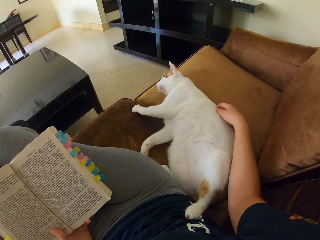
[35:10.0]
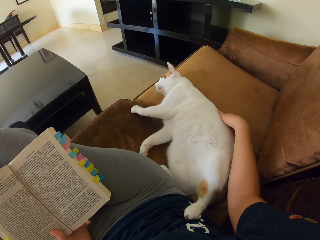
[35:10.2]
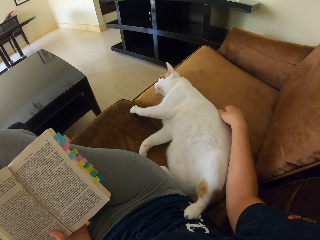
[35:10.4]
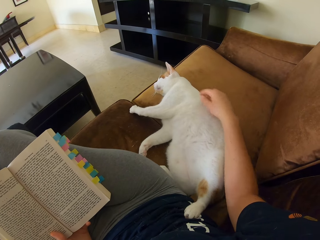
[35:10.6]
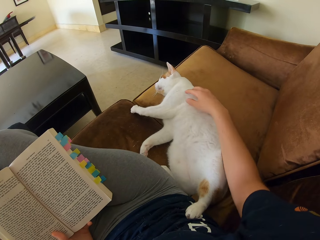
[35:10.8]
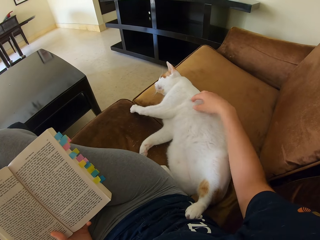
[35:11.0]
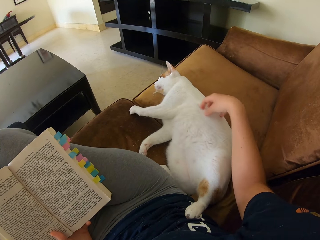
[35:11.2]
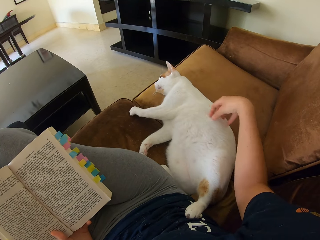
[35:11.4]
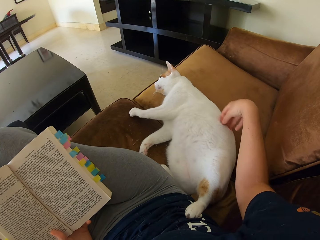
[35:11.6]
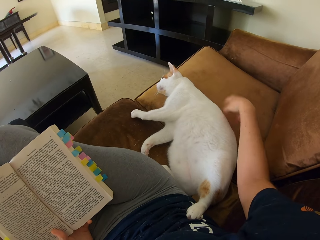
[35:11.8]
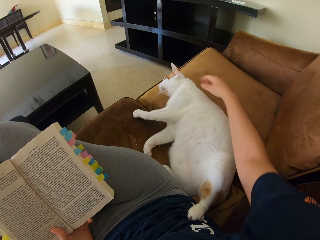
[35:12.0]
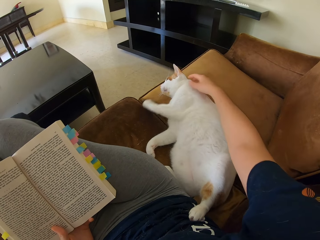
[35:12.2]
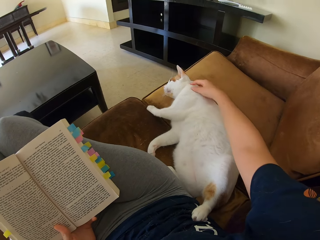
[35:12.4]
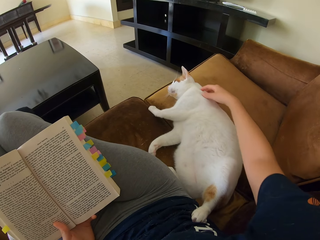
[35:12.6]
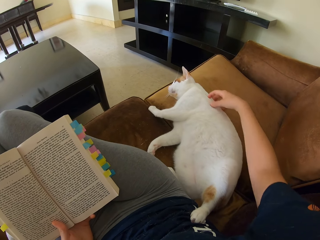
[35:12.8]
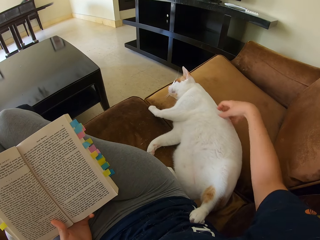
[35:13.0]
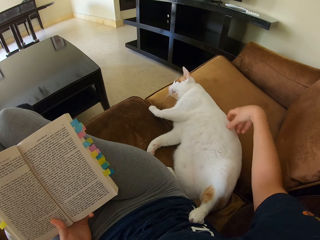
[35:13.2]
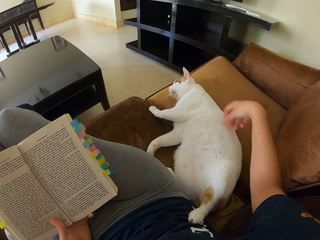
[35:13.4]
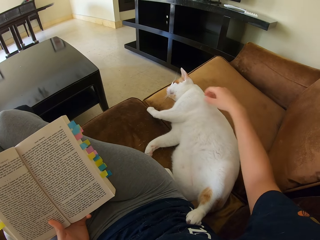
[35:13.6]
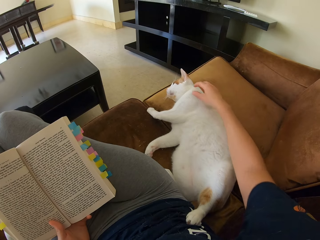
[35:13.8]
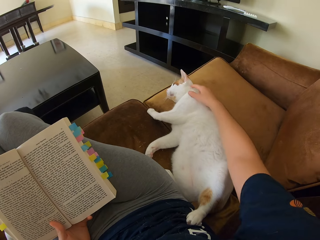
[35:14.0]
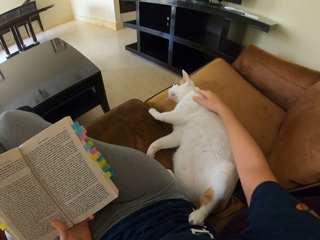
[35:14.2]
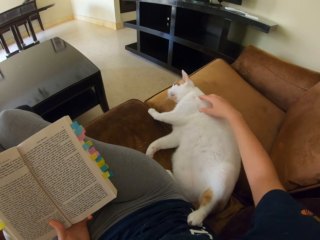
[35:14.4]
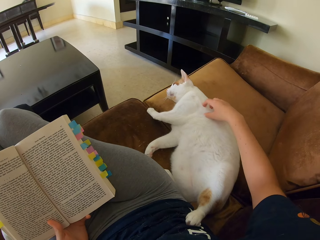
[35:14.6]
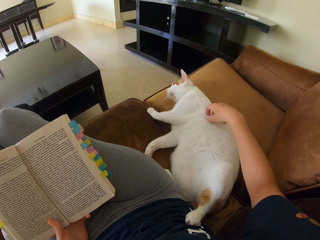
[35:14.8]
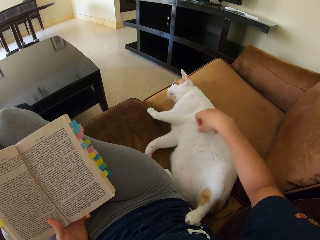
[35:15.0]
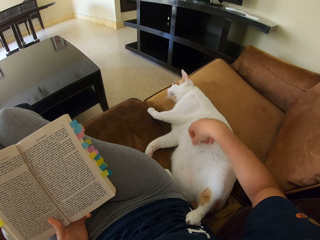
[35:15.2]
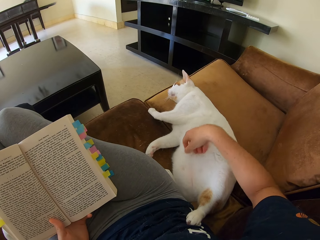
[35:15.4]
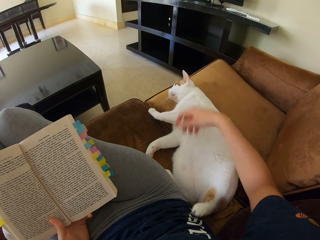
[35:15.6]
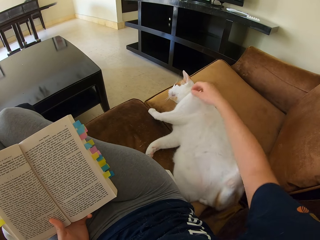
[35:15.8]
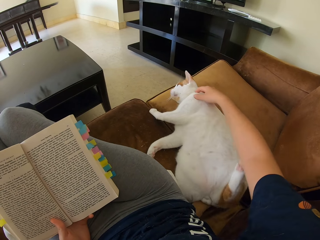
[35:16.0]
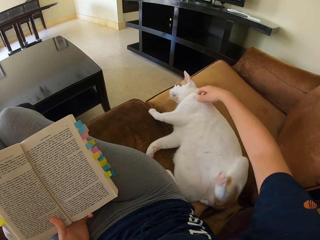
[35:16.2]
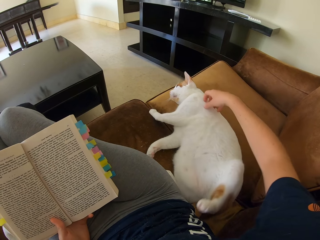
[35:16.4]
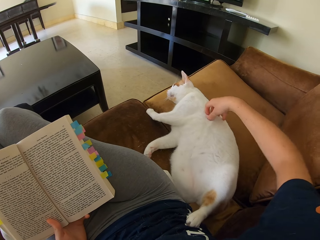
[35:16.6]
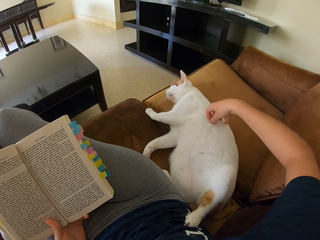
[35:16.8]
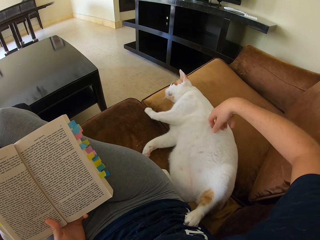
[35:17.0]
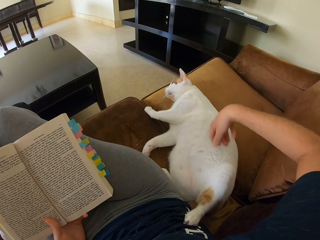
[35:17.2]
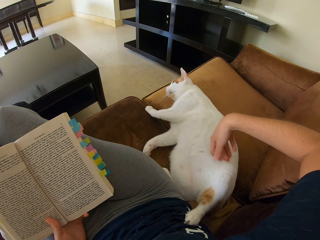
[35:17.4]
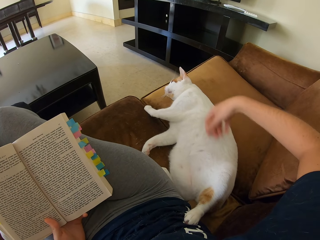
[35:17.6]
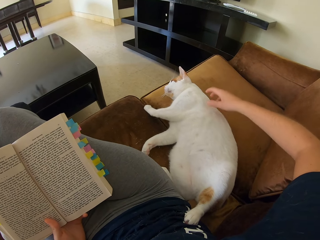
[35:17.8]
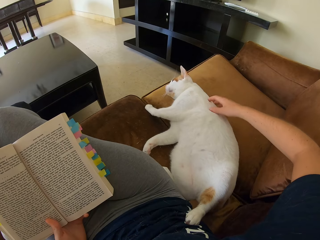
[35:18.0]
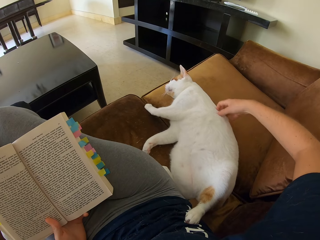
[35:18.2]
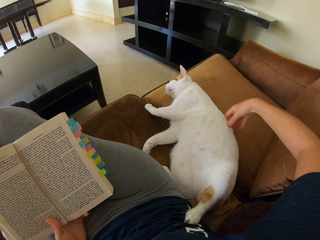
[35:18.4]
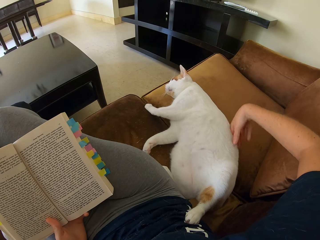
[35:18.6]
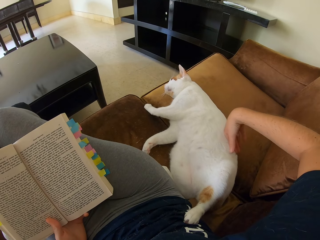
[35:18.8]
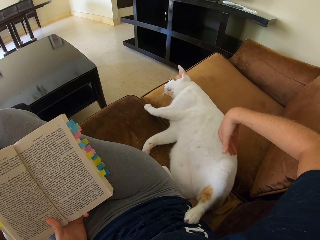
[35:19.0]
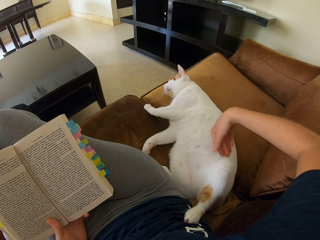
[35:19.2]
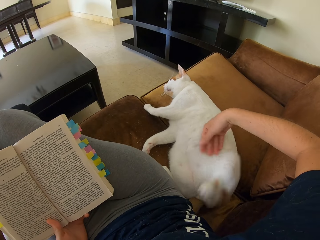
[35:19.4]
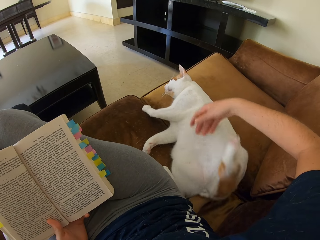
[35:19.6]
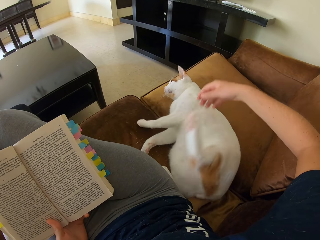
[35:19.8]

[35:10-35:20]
The camera wearer touches a cat. They touch the cat again.

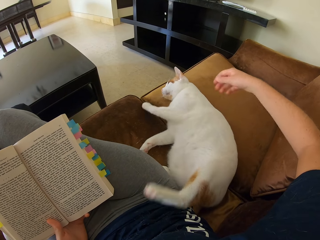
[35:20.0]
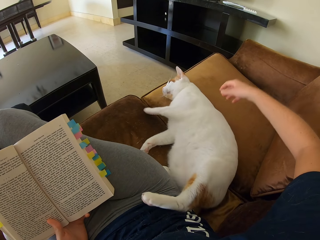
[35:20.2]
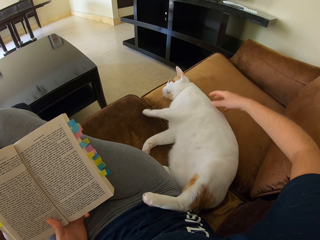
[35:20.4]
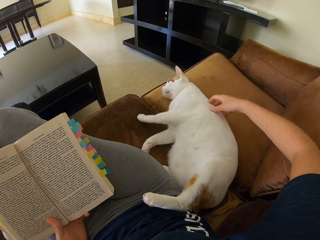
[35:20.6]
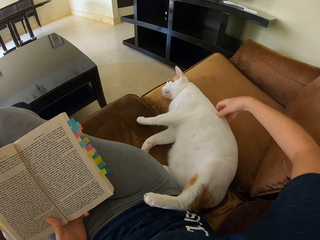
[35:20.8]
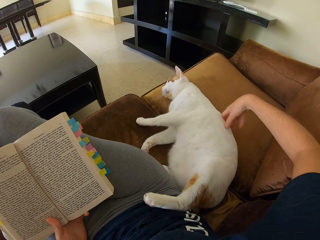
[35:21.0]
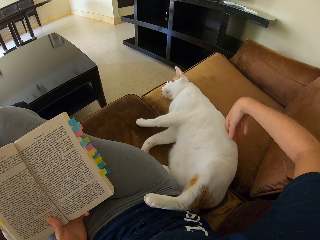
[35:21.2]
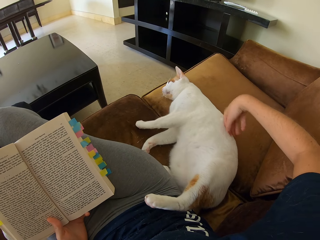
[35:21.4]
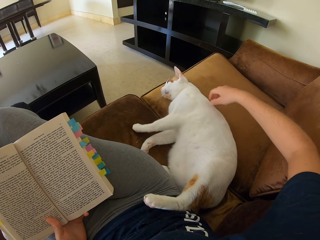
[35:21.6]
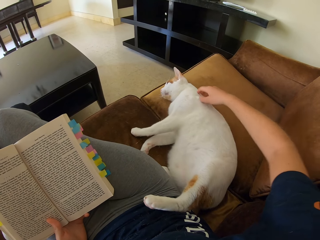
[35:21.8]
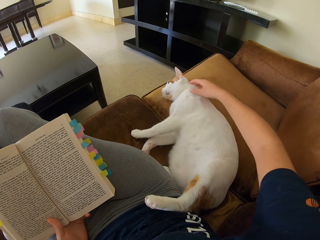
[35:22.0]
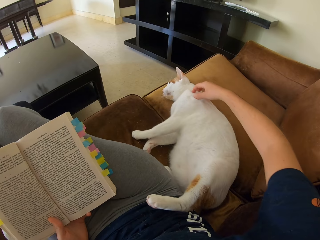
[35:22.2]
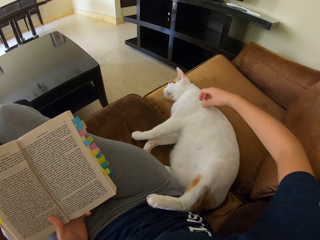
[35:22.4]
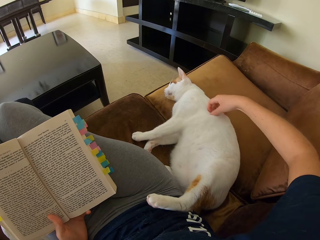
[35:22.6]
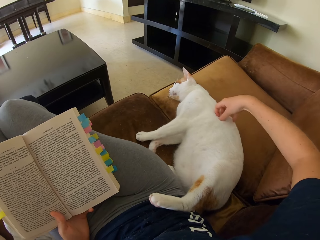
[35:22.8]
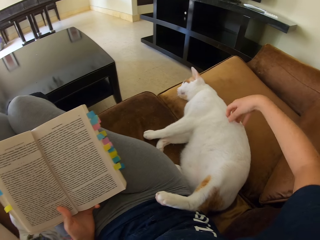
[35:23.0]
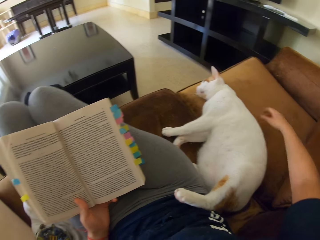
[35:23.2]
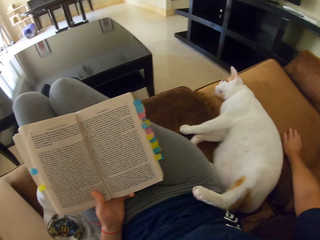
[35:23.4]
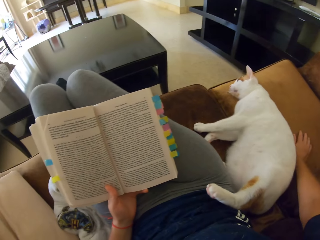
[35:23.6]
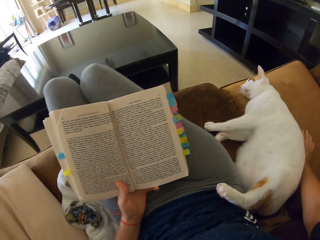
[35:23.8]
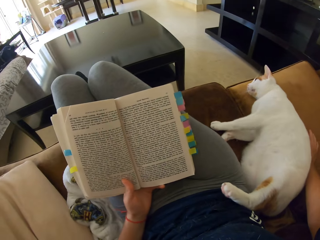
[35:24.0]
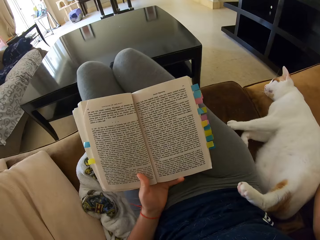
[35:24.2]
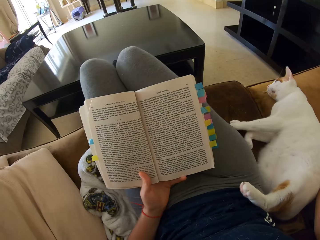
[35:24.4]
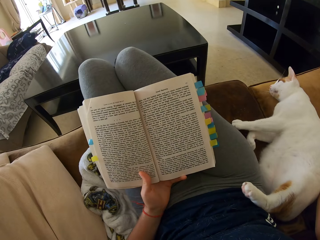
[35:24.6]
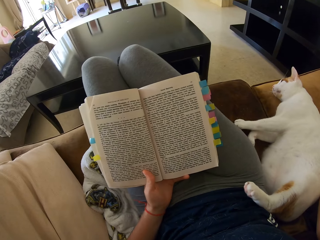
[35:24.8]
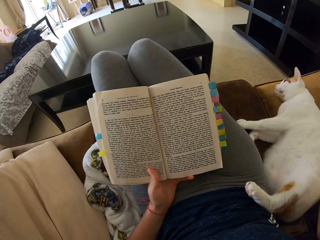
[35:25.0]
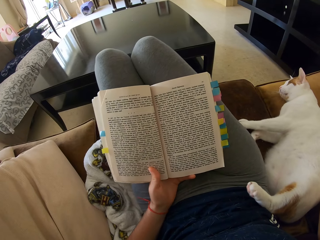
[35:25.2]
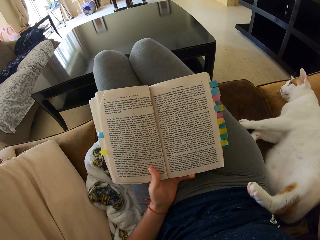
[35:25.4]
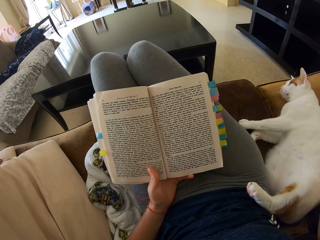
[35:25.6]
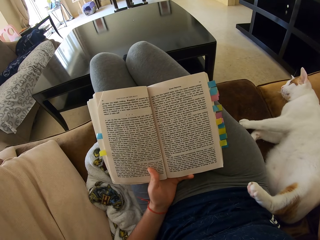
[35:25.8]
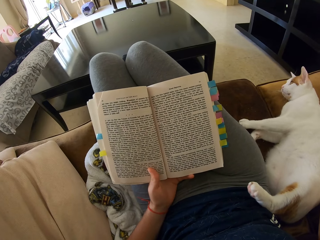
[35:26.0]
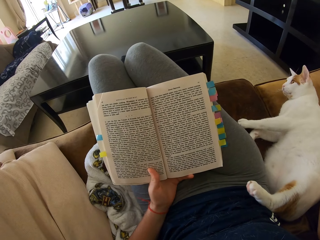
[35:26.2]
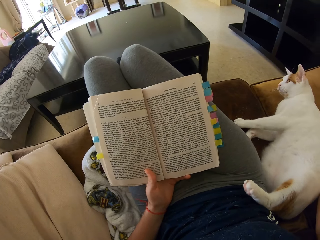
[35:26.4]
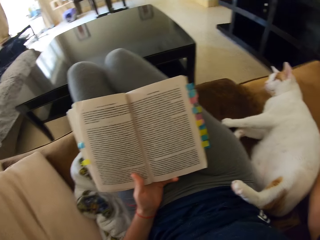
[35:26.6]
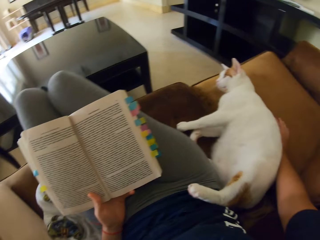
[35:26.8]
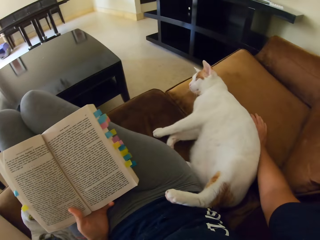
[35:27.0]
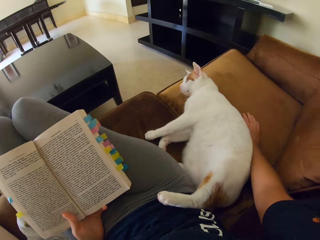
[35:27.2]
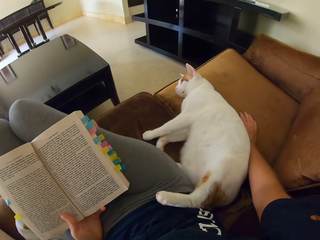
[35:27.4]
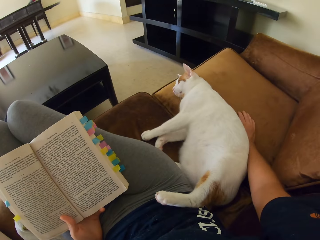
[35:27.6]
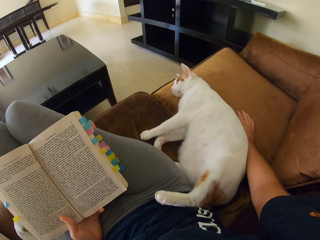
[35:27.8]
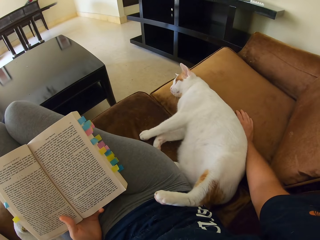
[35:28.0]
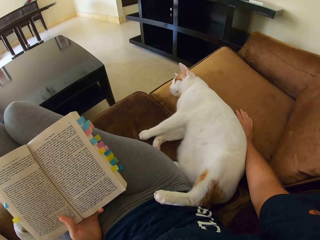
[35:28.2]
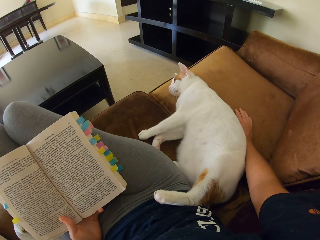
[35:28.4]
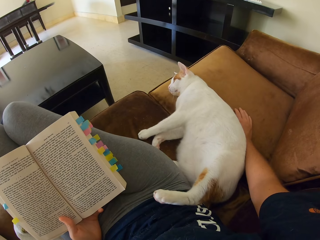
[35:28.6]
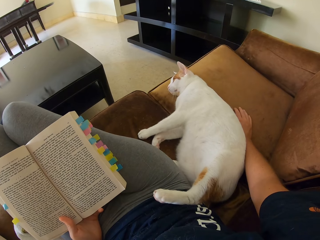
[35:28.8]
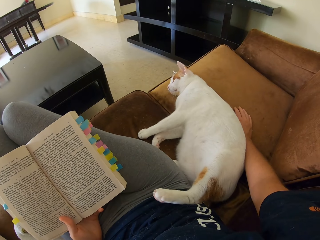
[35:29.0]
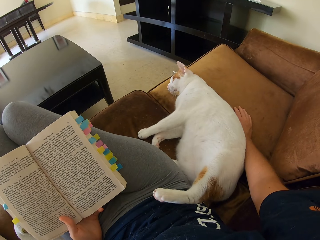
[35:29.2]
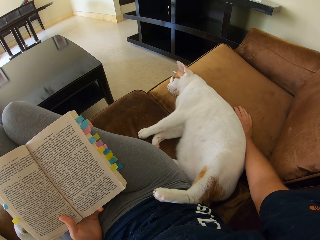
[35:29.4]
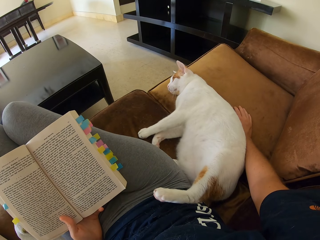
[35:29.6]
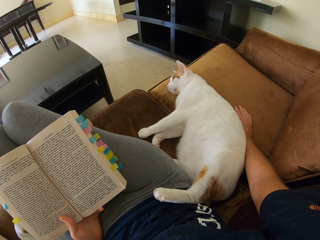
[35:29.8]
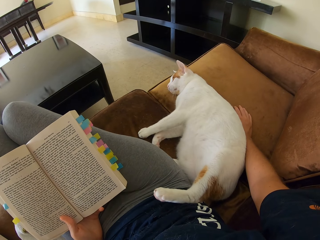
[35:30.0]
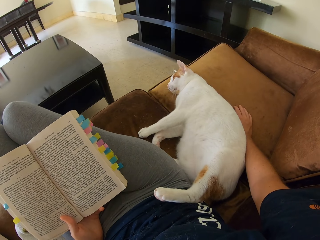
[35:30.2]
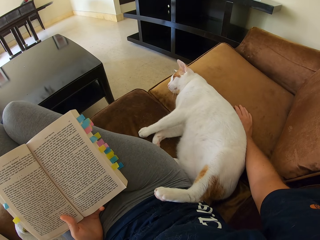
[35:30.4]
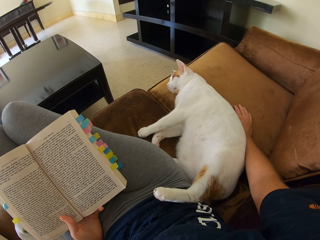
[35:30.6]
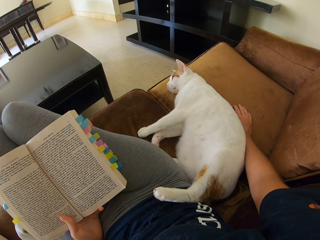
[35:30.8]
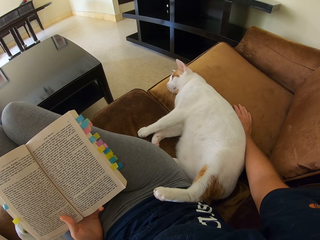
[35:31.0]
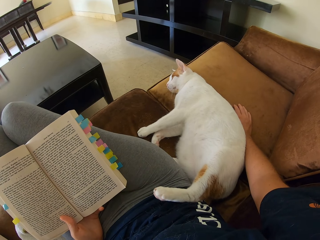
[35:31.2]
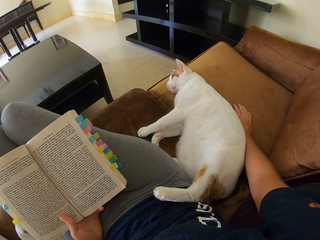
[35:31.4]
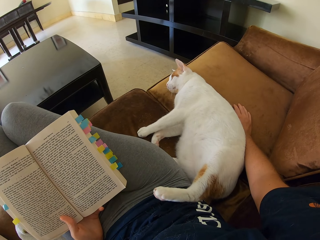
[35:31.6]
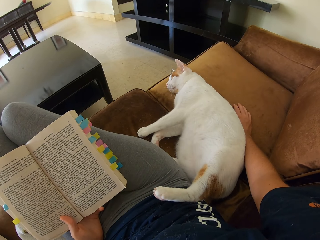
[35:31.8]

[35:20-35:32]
The camera wearer touches a cat. They read a book on the sofa and stop petting the cat.
